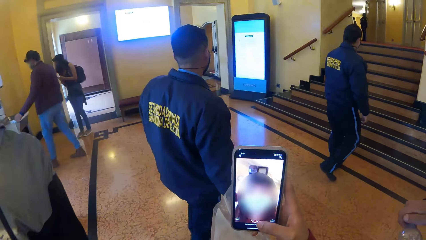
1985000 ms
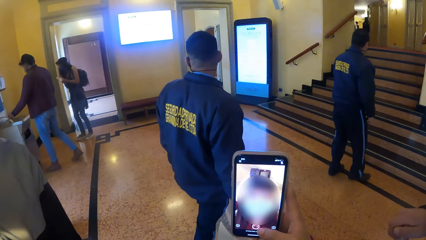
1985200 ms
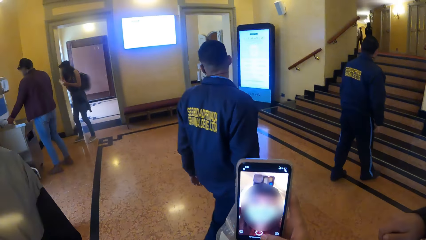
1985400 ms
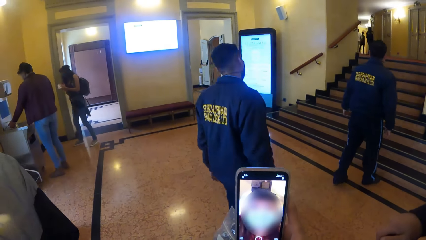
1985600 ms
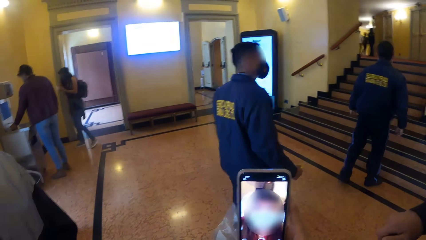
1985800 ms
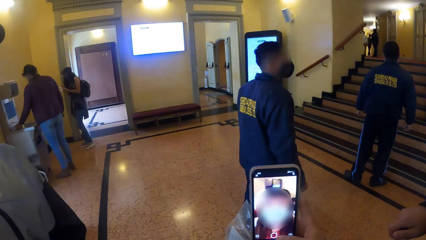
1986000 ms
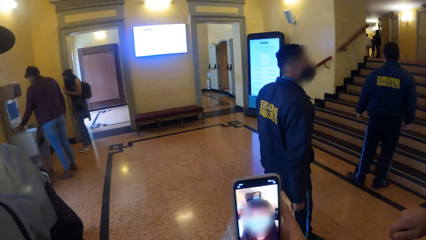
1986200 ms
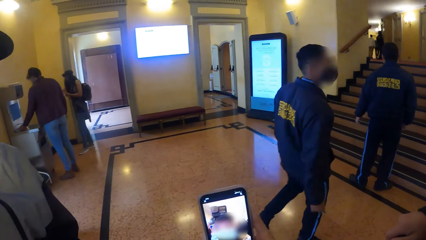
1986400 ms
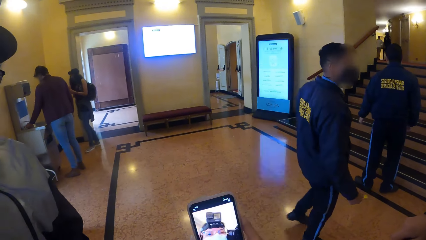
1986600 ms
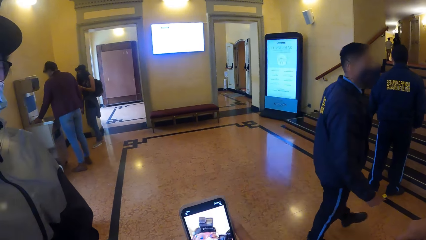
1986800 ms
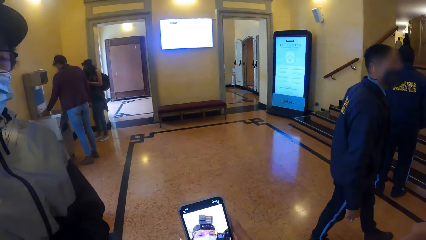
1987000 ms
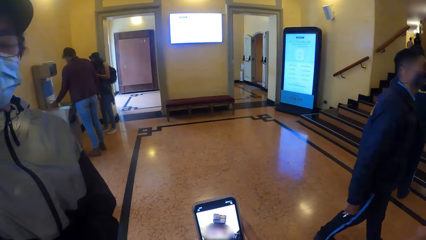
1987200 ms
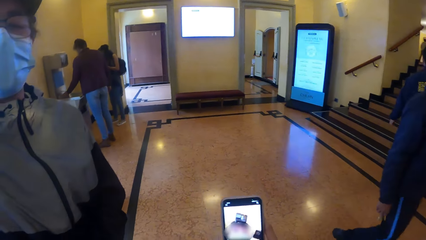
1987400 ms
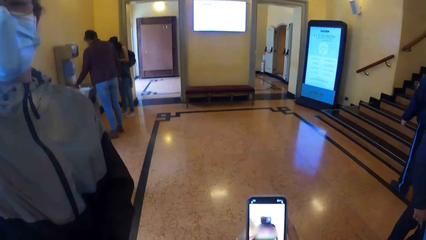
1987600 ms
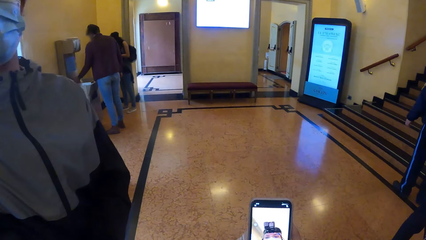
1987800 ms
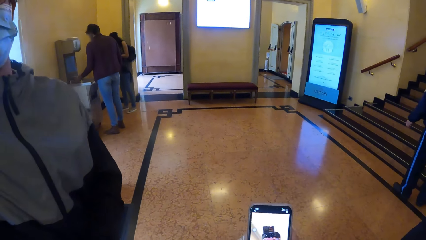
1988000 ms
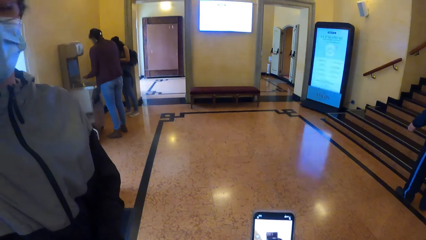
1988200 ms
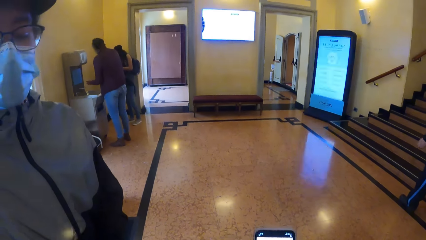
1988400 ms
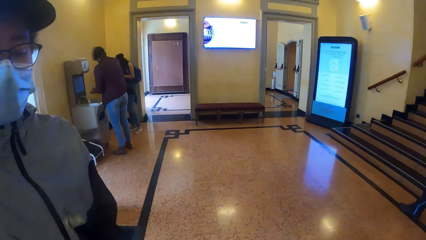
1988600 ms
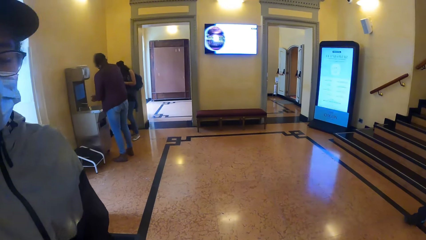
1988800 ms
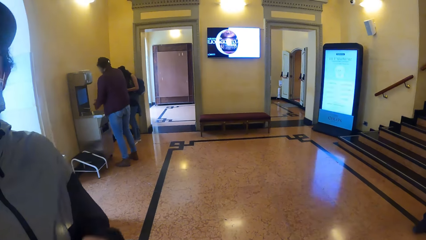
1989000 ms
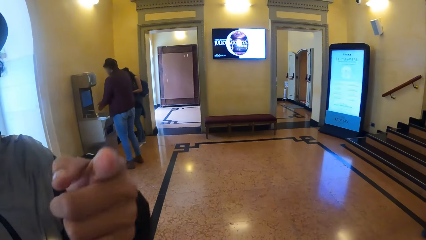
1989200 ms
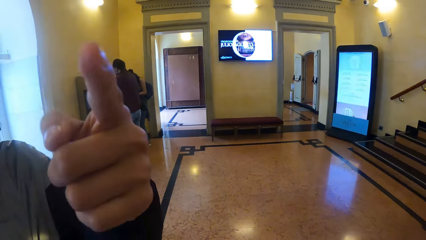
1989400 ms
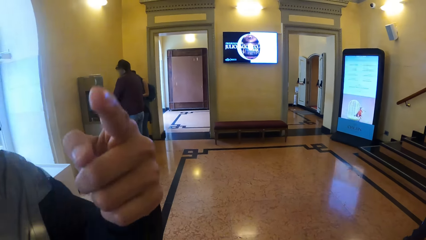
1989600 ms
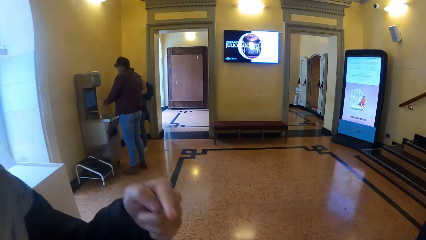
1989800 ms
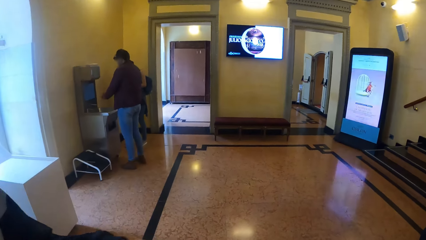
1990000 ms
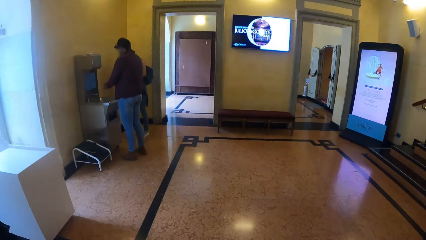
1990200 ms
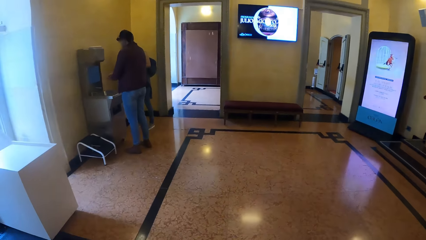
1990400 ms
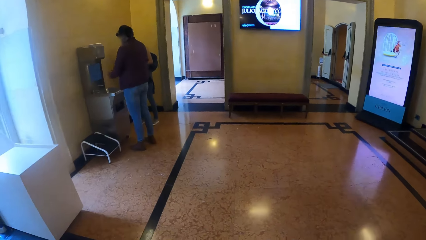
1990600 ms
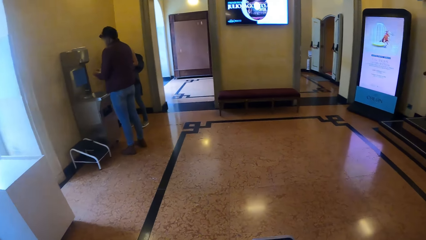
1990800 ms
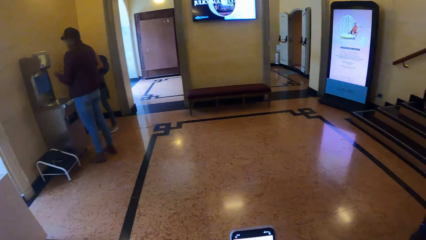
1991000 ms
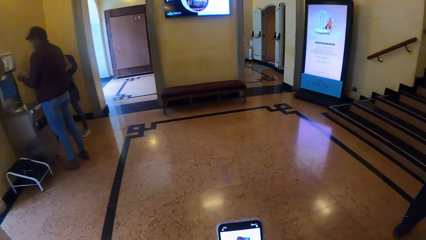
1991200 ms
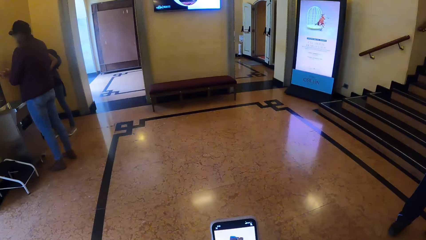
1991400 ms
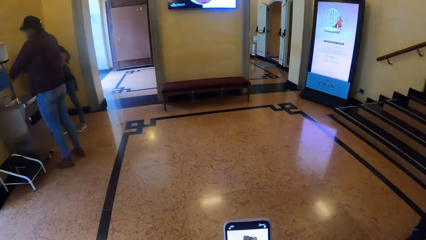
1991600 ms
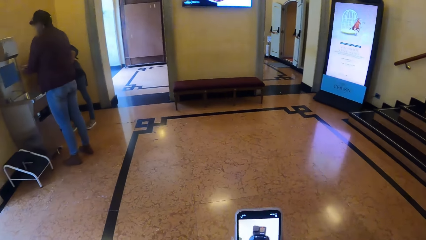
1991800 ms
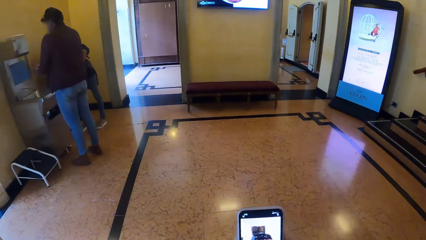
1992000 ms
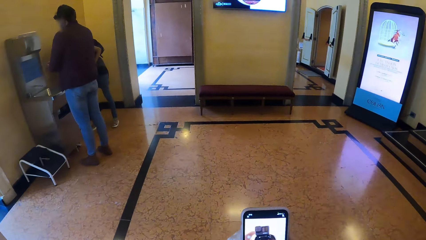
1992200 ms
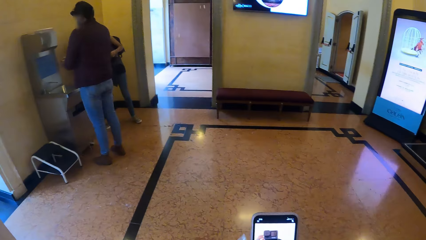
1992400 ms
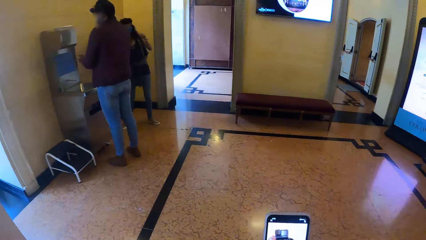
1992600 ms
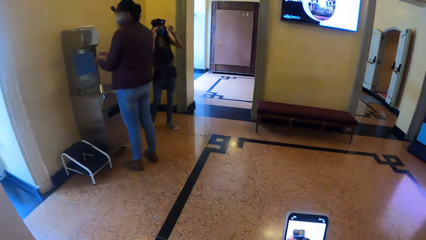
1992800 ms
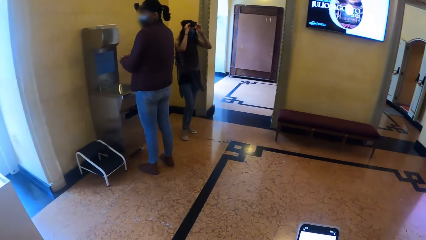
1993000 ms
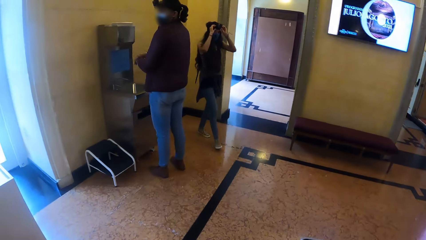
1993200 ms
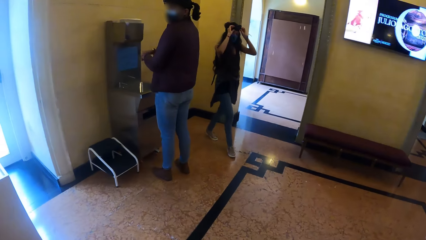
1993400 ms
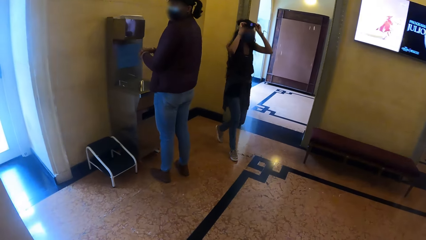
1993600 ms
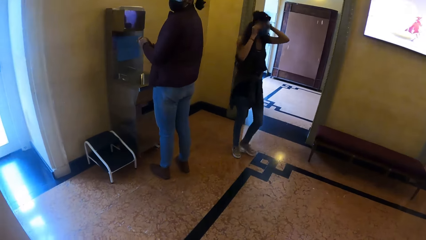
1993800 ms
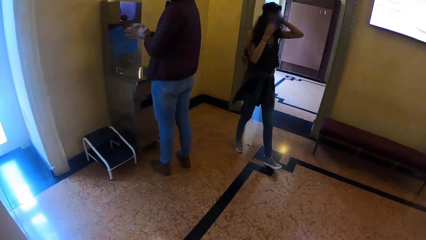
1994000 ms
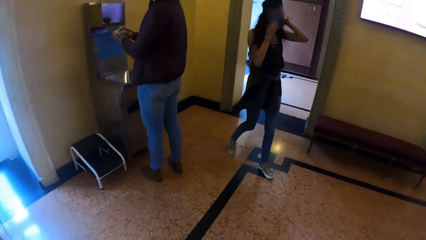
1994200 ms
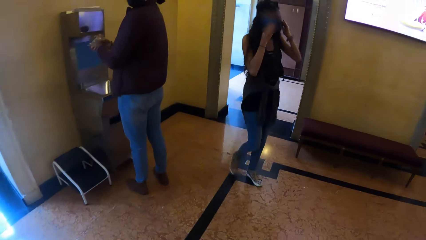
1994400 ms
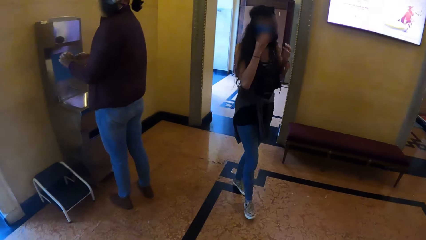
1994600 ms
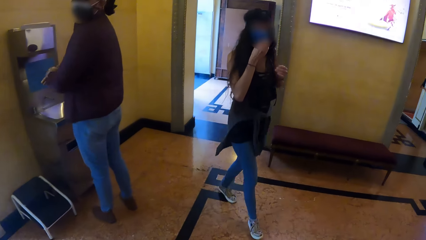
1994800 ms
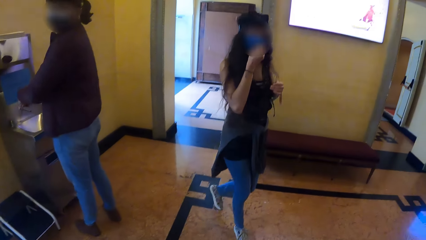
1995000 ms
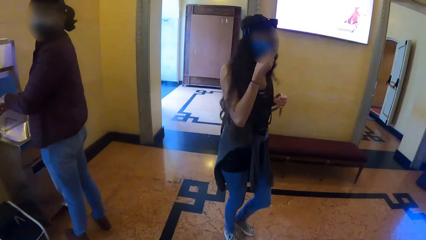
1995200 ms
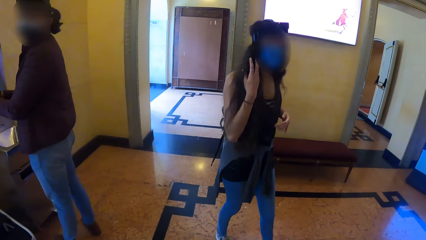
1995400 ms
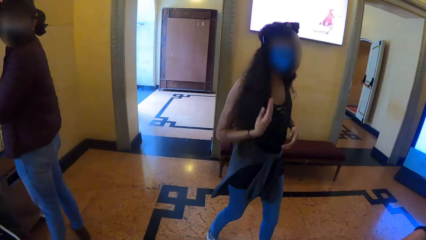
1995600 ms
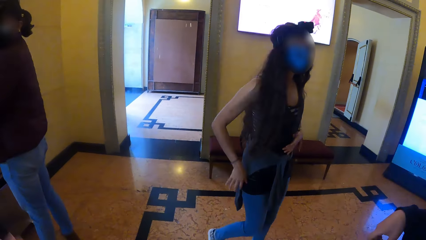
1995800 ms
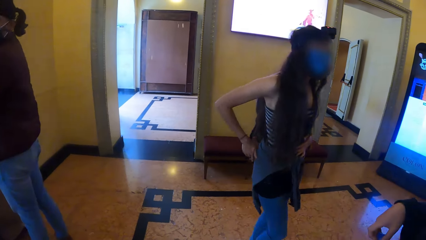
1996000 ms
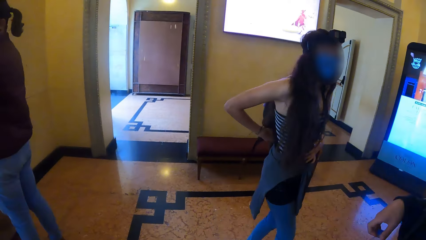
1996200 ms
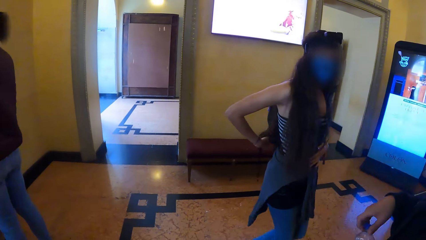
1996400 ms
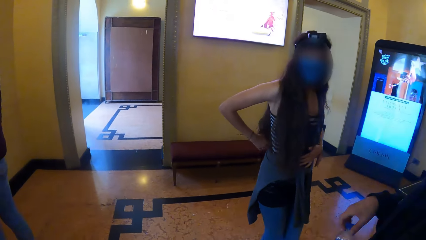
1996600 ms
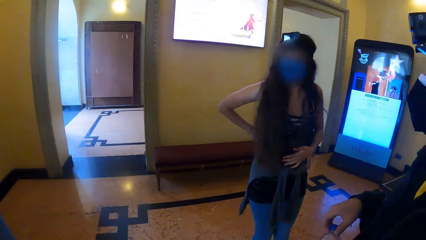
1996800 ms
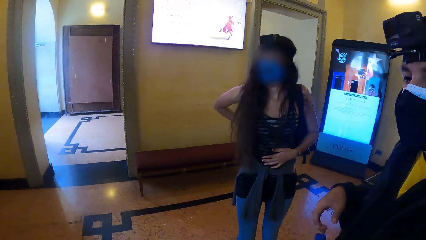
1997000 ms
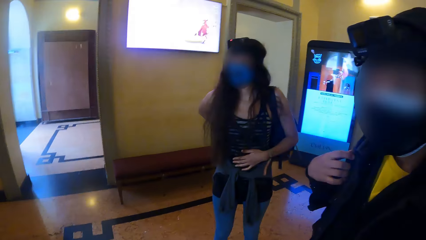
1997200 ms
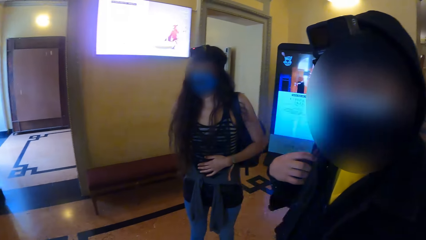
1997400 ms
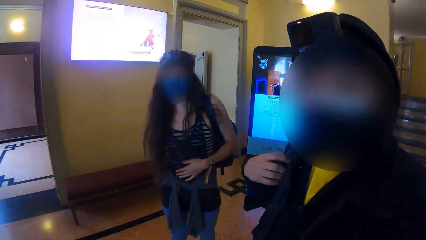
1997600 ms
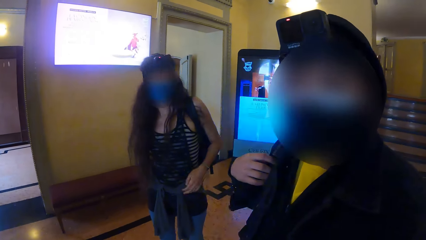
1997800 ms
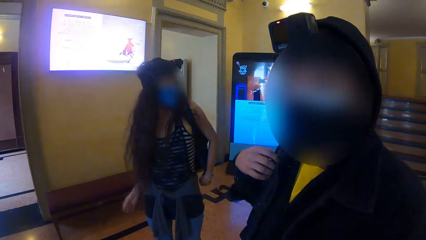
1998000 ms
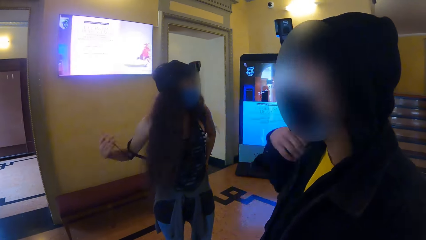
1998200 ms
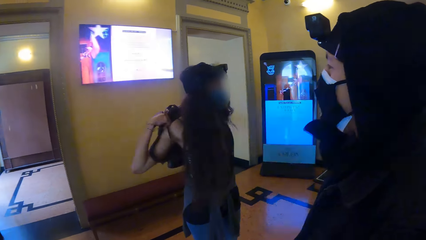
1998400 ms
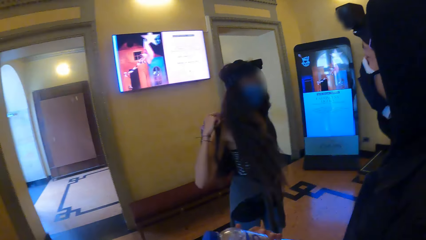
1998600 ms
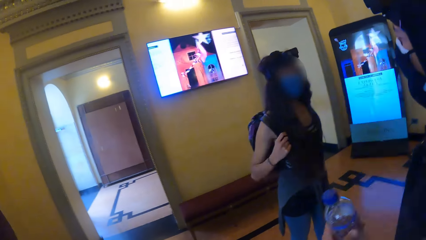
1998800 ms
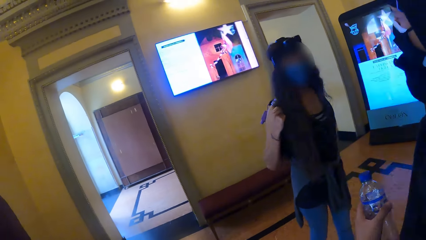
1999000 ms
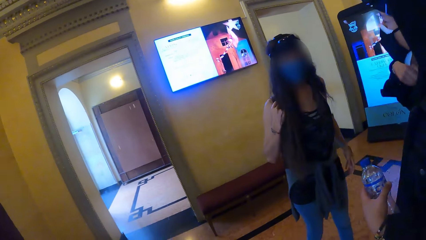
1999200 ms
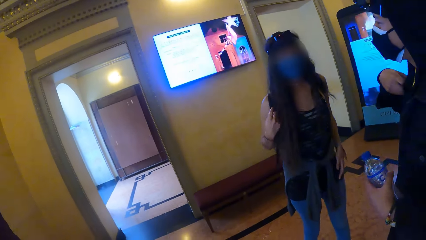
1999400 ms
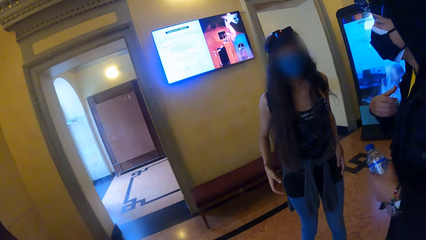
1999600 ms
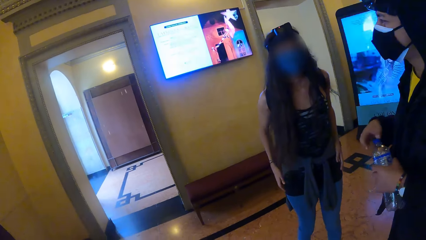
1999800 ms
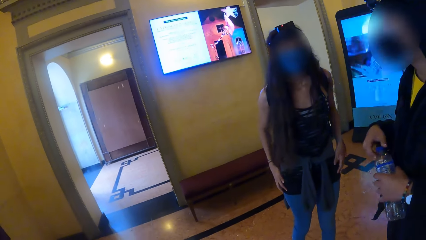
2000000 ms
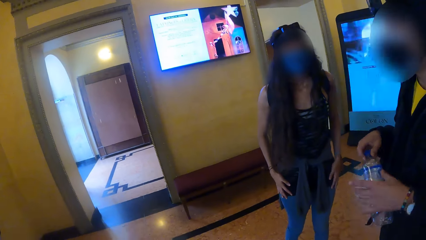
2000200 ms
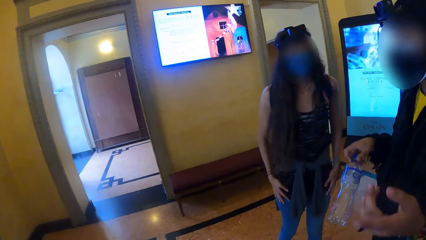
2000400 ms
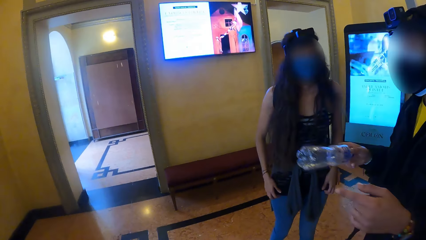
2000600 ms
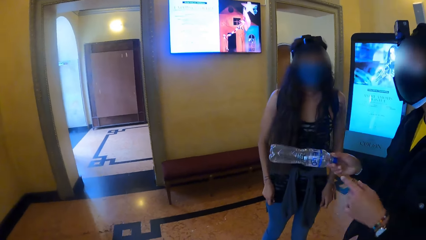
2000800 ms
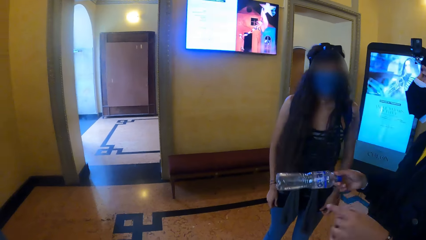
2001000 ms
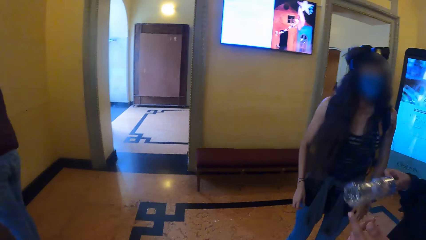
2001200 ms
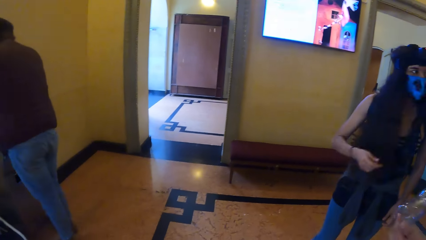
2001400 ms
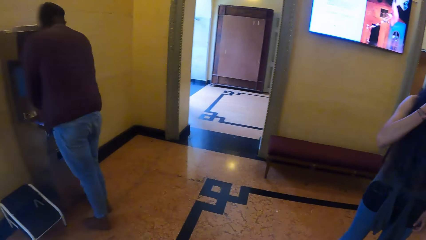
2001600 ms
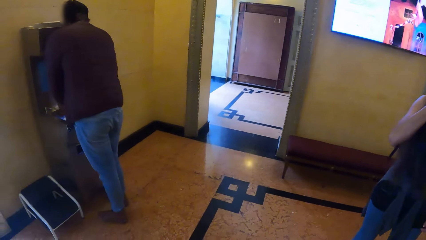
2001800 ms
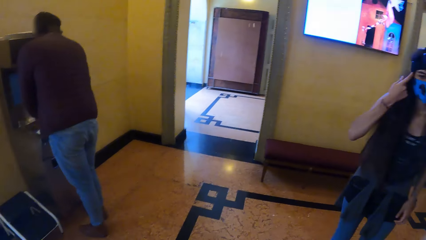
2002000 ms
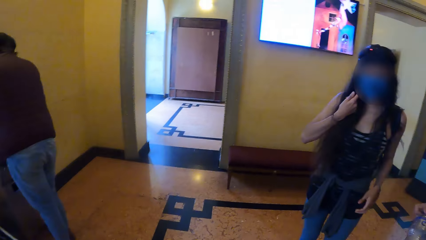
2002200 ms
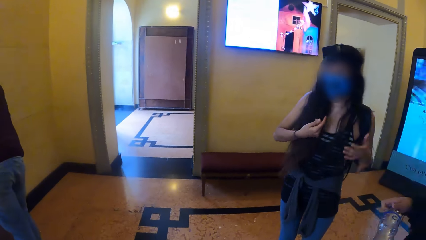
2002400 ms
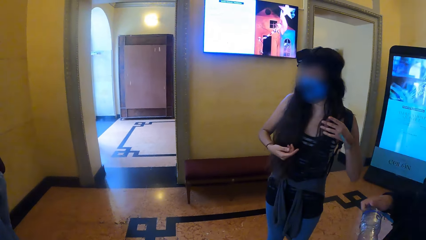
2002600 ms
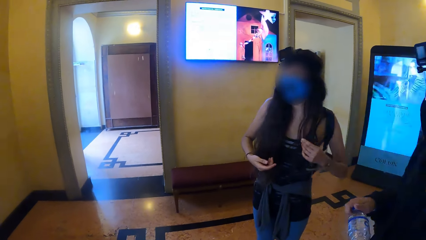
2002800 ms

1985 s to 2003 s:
A man turns a knob on the sink with his left hand. The camera wearer interacts with a person. The man rubs soap on both hands. The person points with the left hand. The camera wearer walks across the floor. A woman adjusts a camera on her head with both hands. The woman walks across the floor. The woman adjusts a facemask on her face with her right hand. The woman wears a backpack on her back with her right hand. Another man adjusts a backpack on his back with his right hand. Another person interacts with the camera wearer. The camera wearer looks around. The other man passes the empty bottle from his left hand to his right hand. The other person interacts with the woman.
